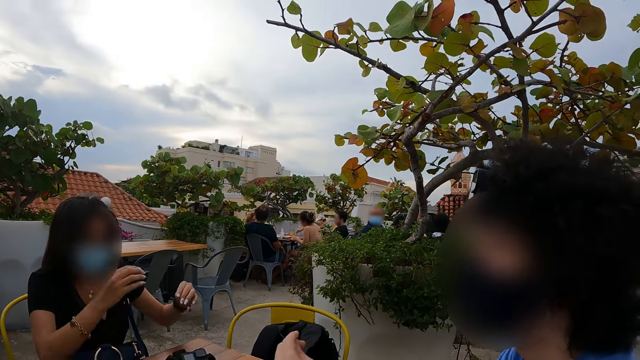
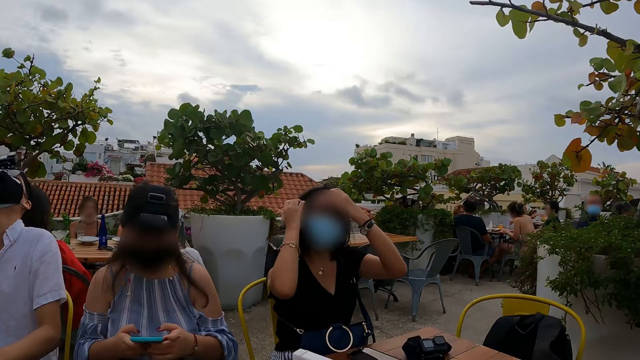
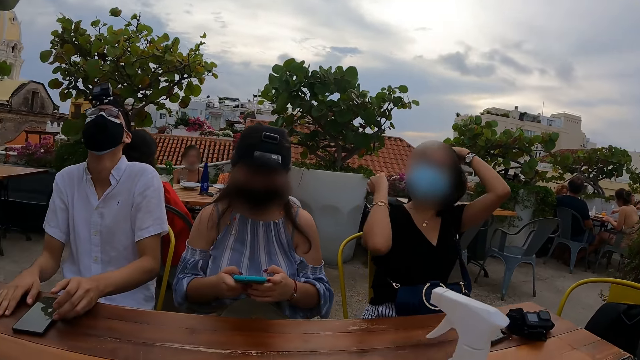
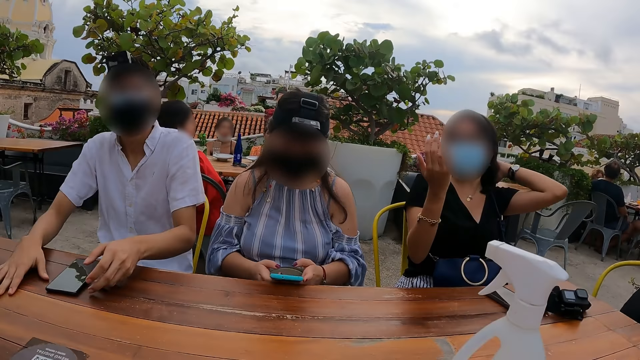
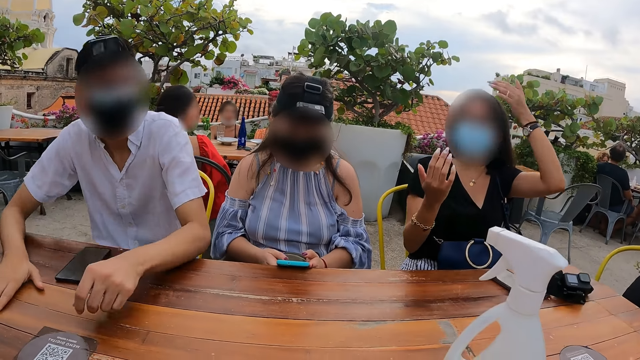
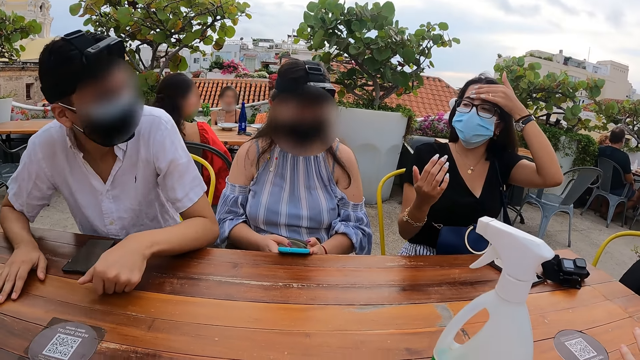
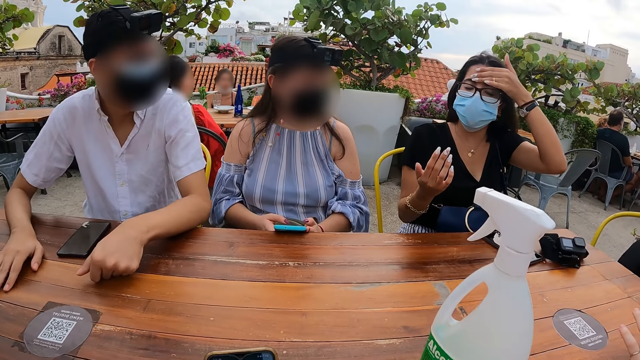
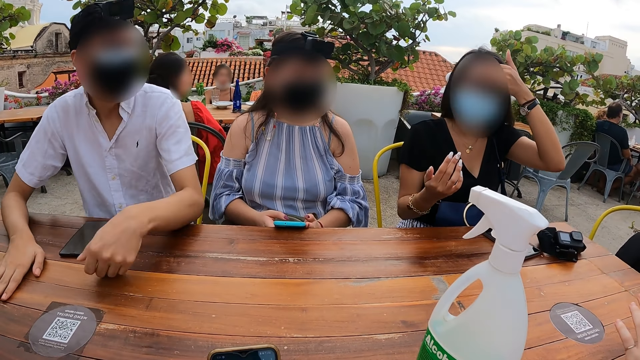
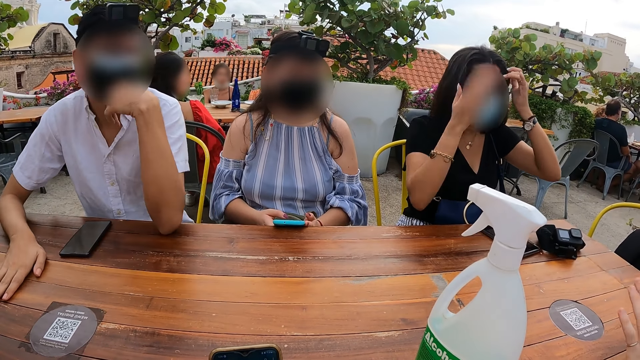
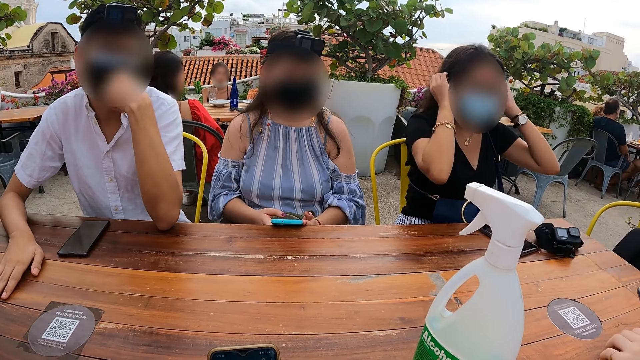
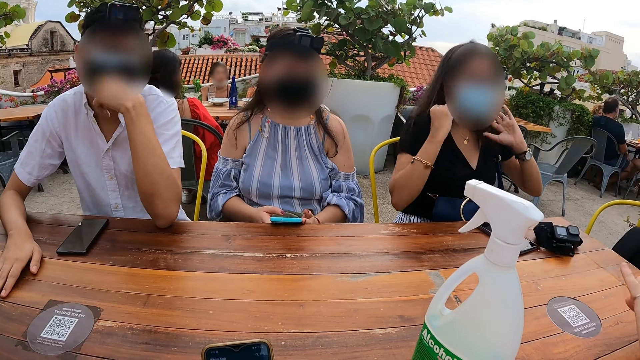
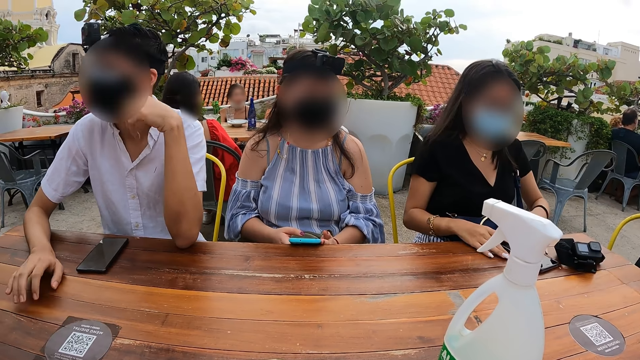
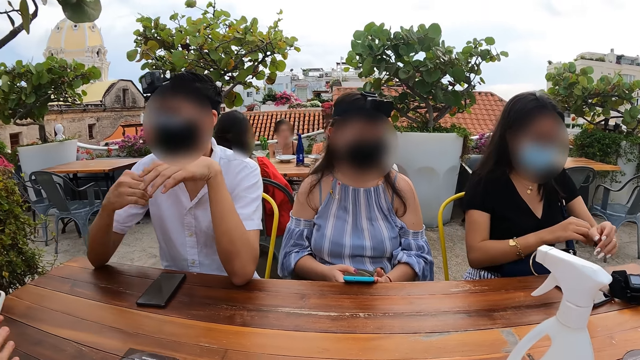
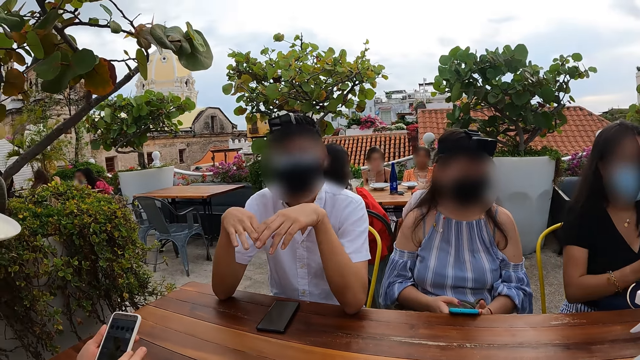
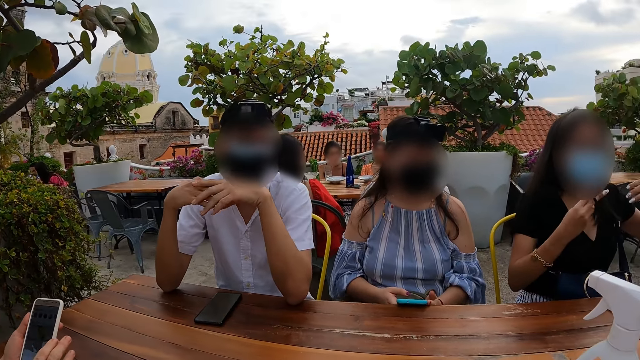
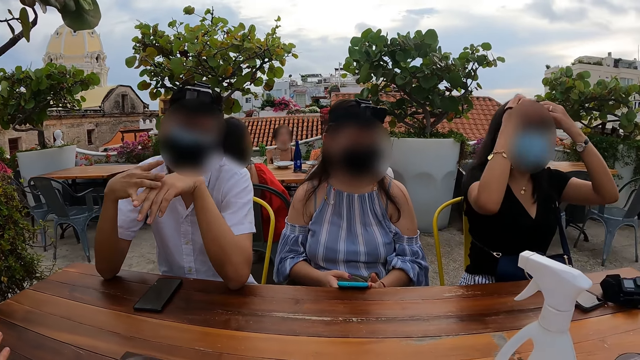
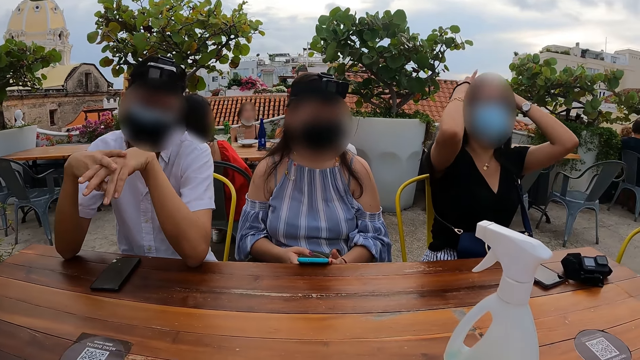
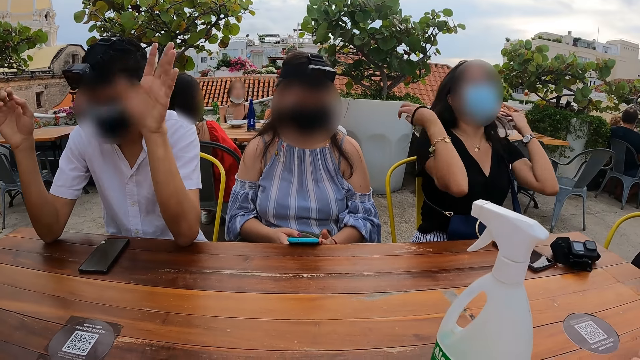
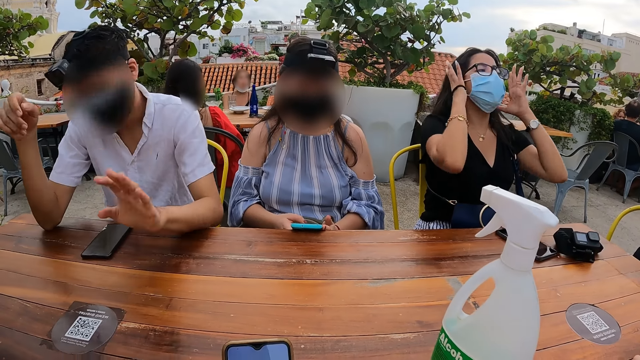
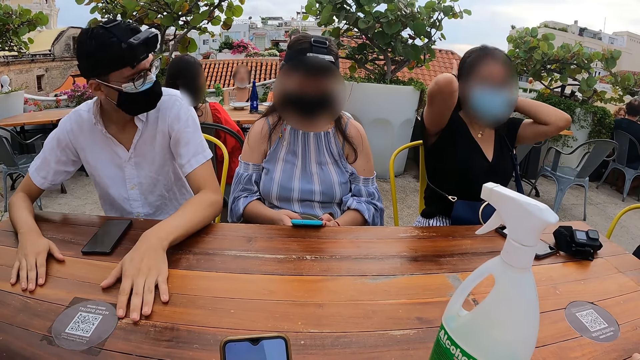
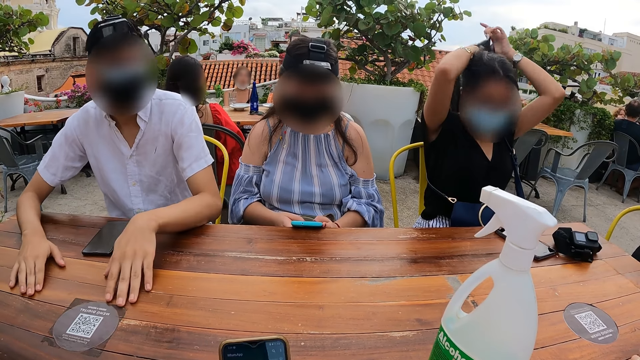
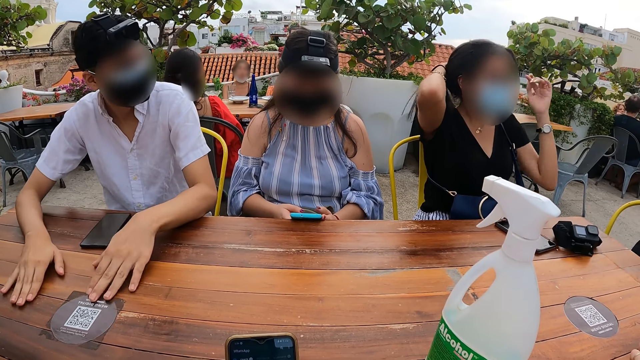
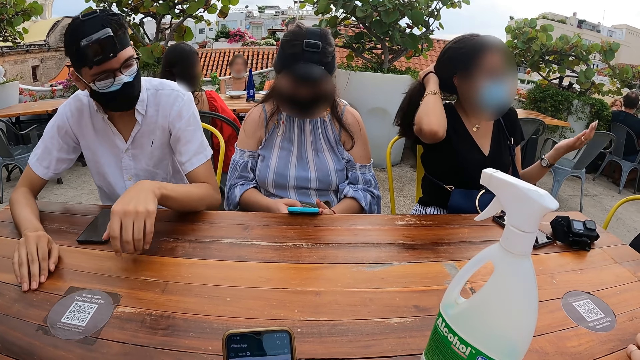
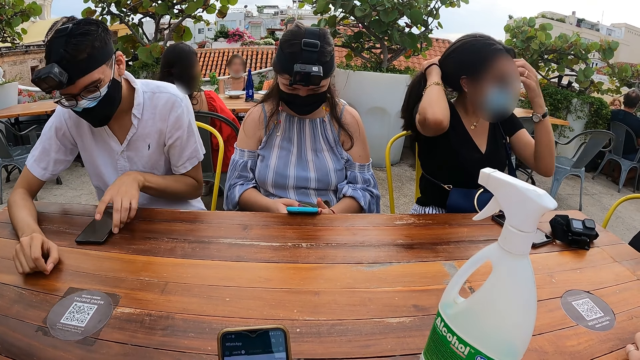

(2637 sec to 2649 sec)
The camera wearer looks right. They look forward. A man converses with the camera wearer.

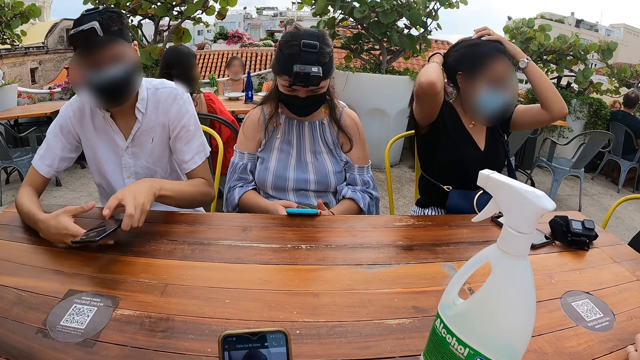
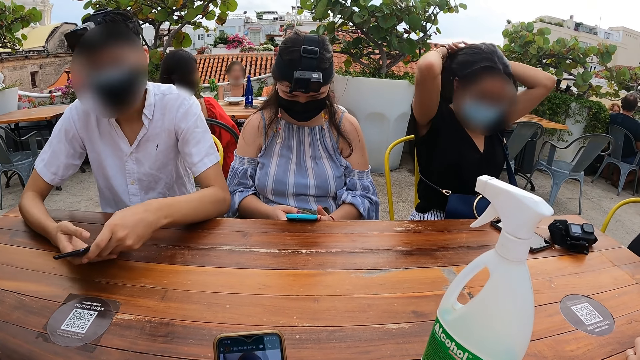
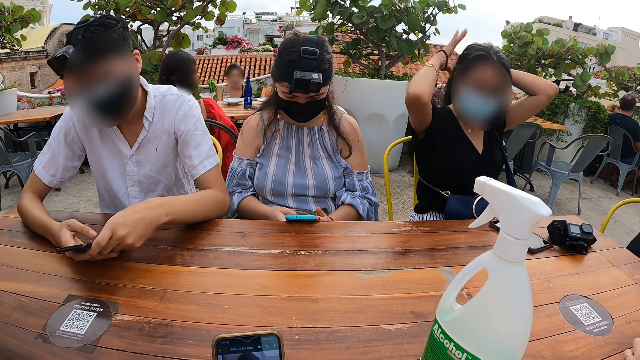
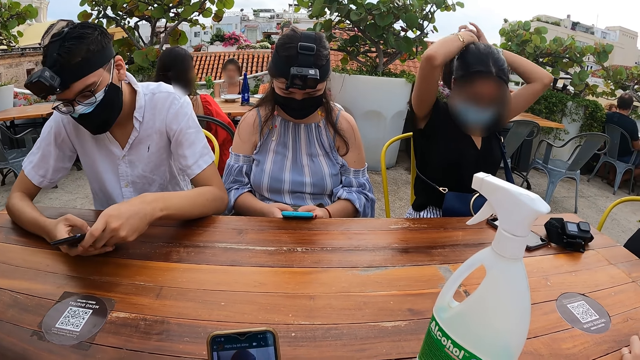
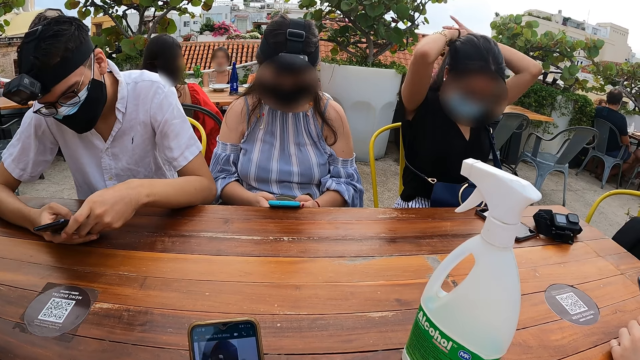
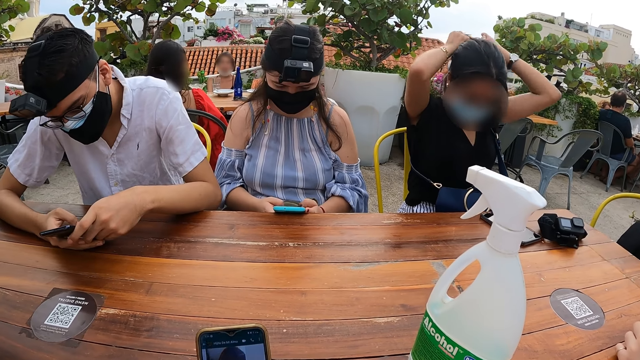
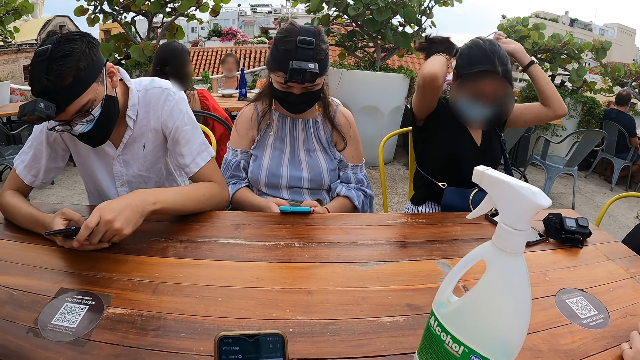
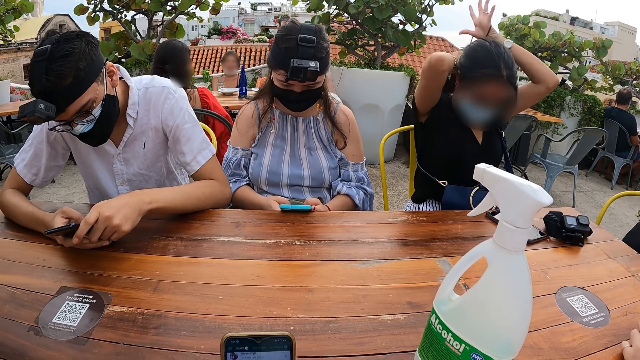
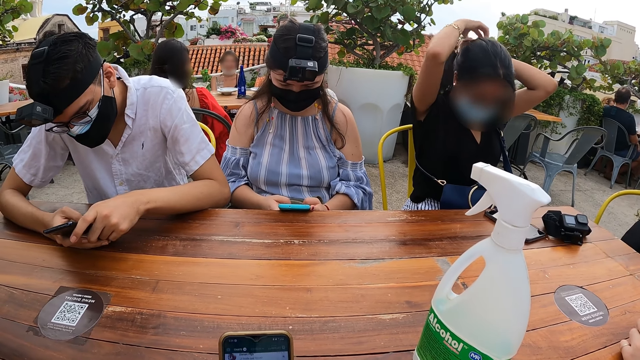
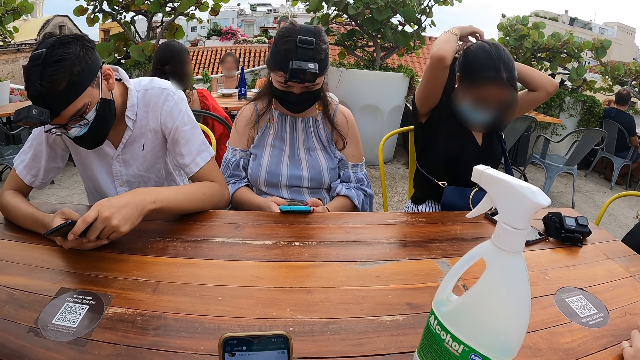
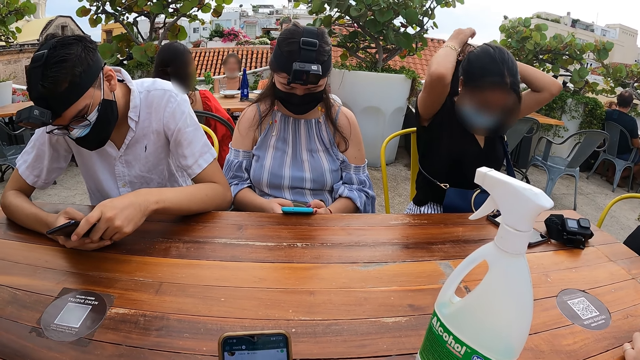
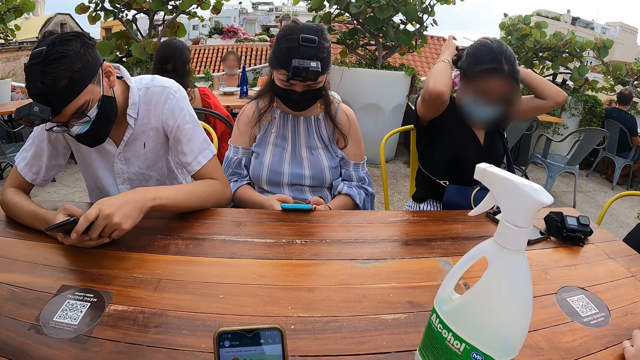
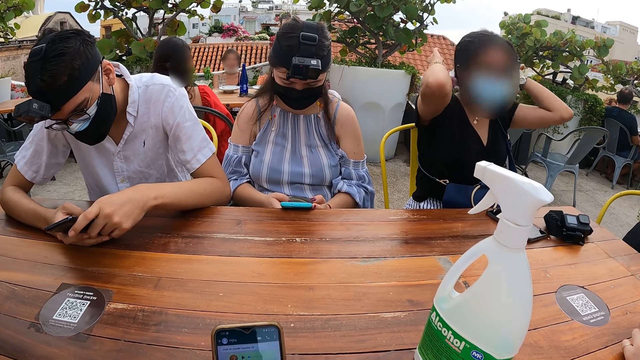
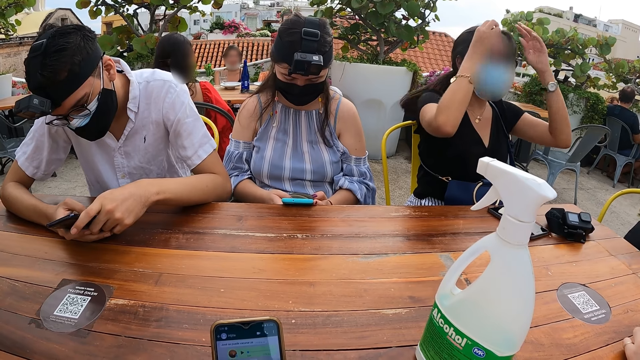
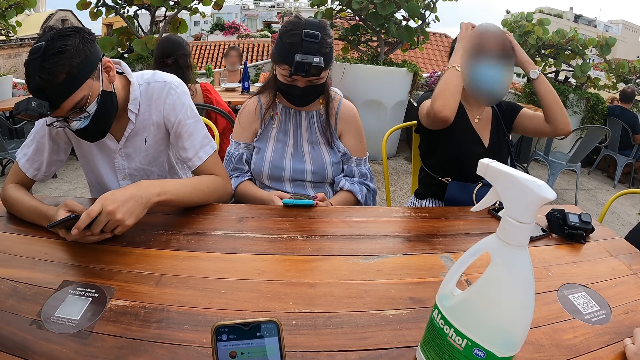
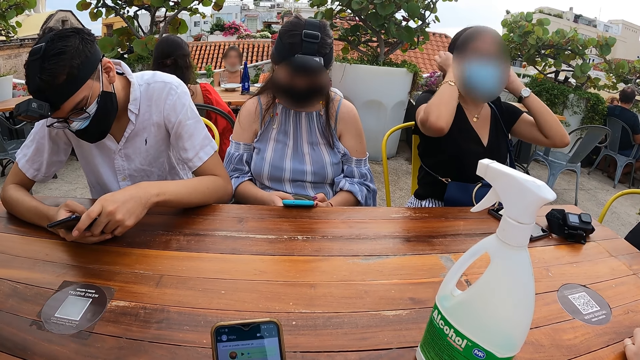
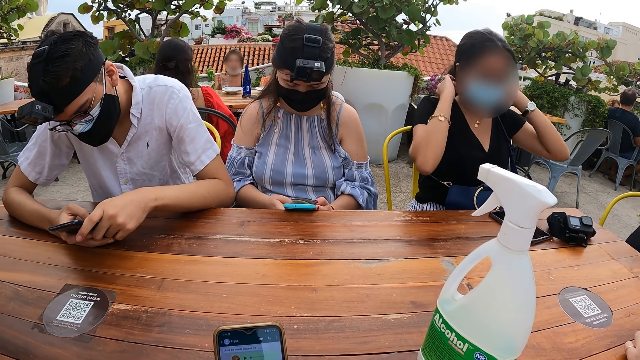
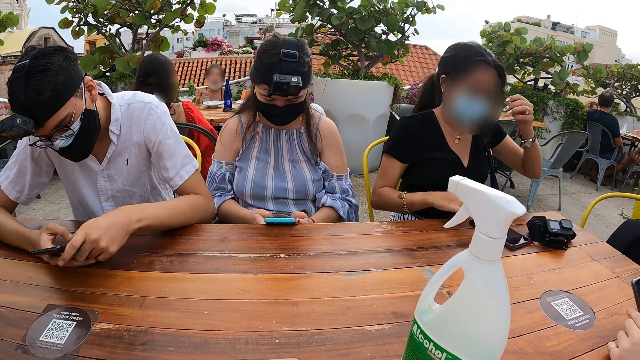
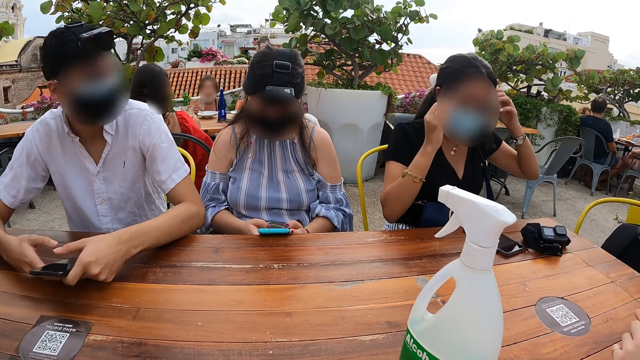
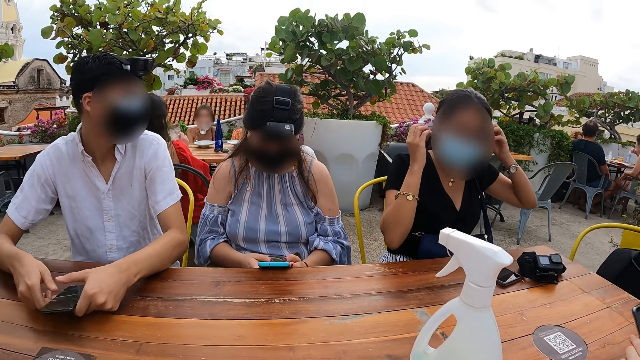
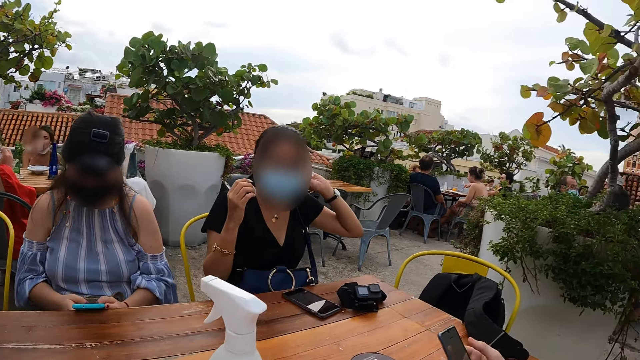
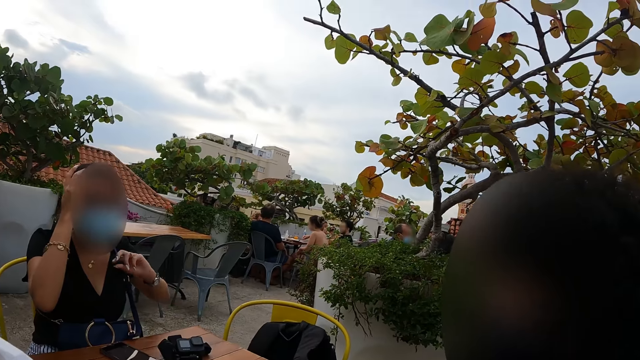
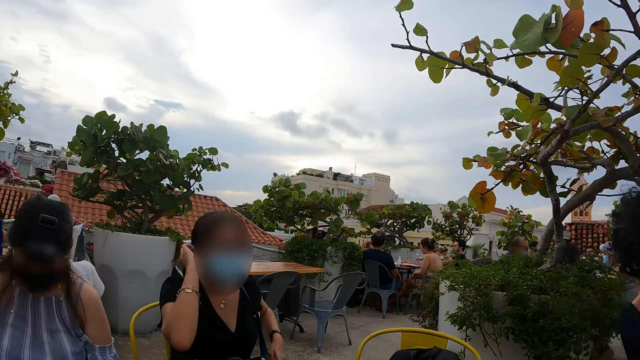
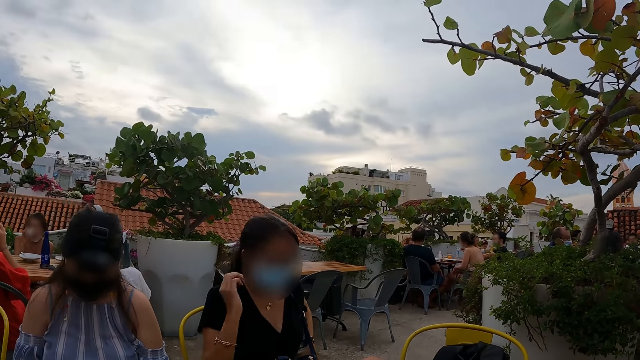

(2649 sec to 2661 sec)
The camera wearer holds a phone. They look right. They look around.
